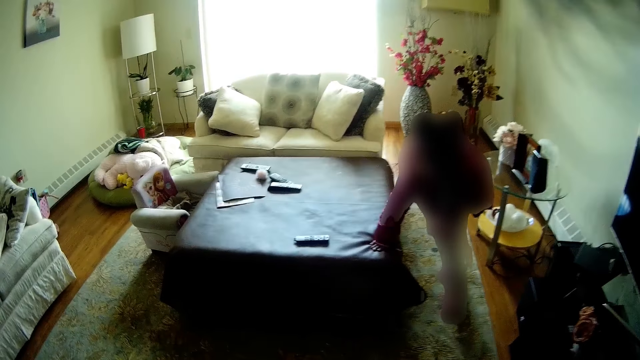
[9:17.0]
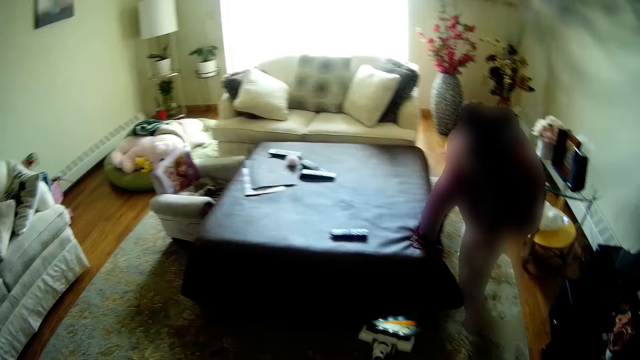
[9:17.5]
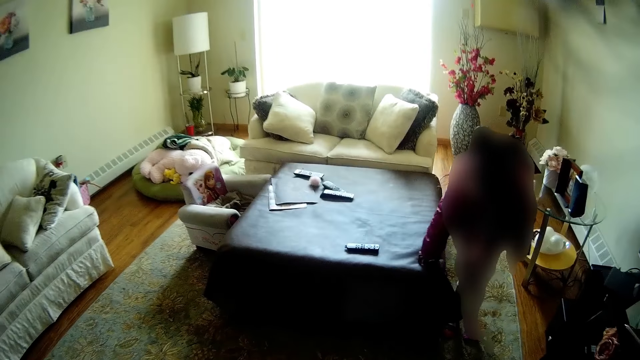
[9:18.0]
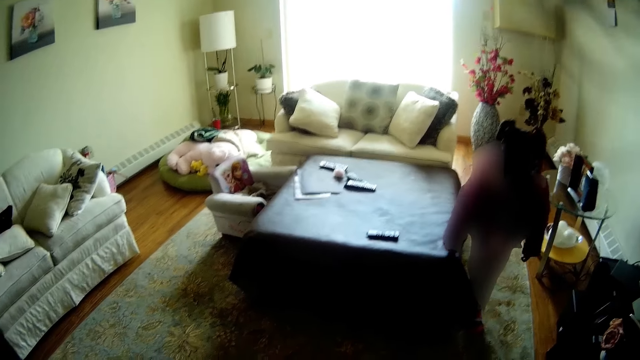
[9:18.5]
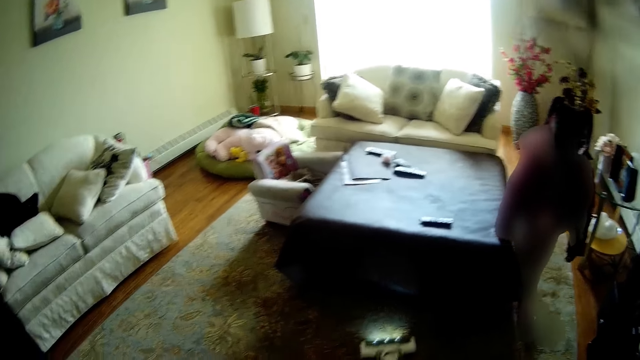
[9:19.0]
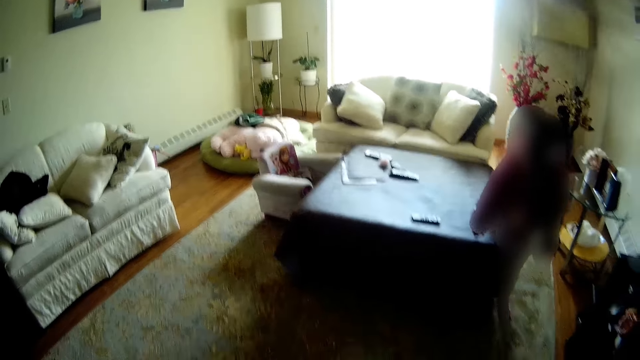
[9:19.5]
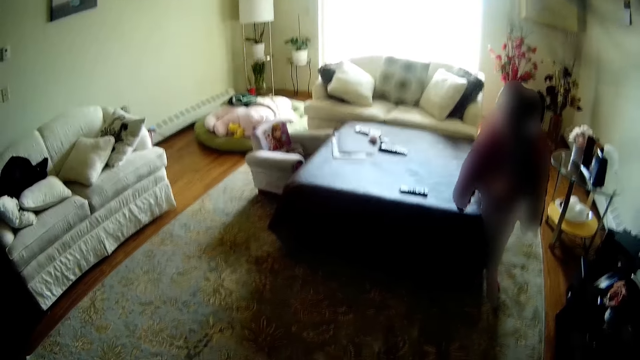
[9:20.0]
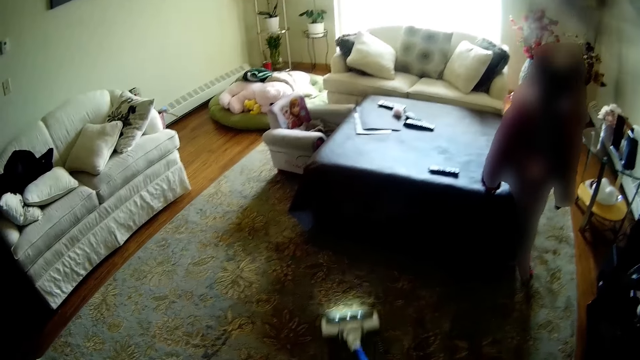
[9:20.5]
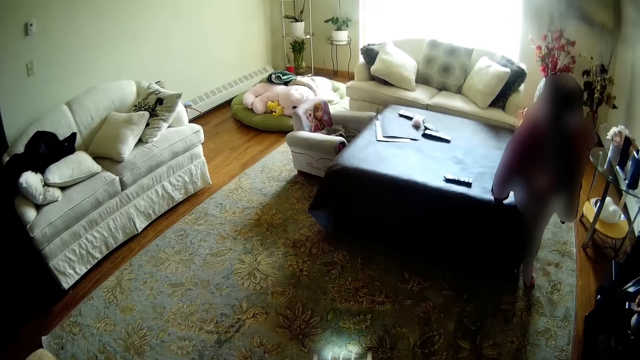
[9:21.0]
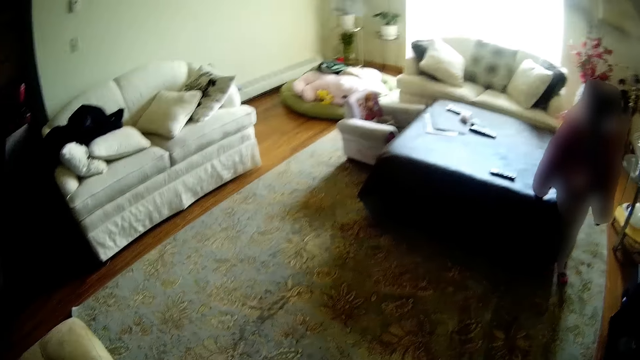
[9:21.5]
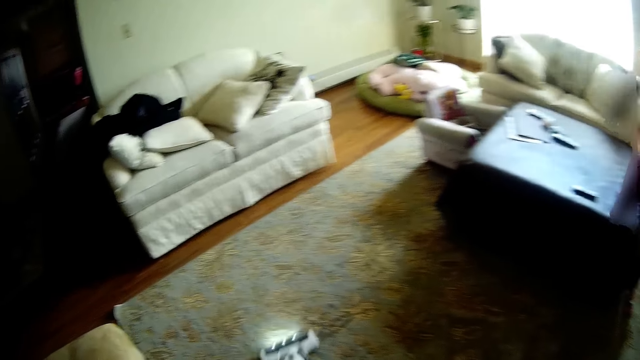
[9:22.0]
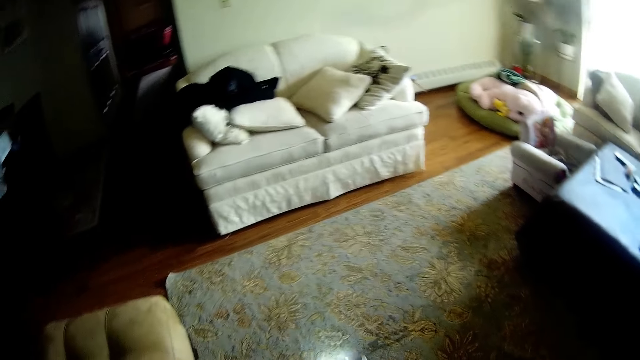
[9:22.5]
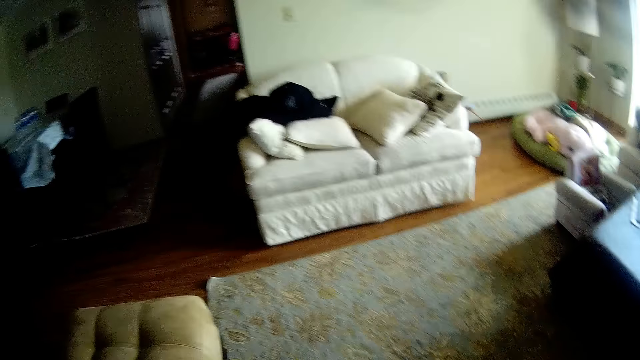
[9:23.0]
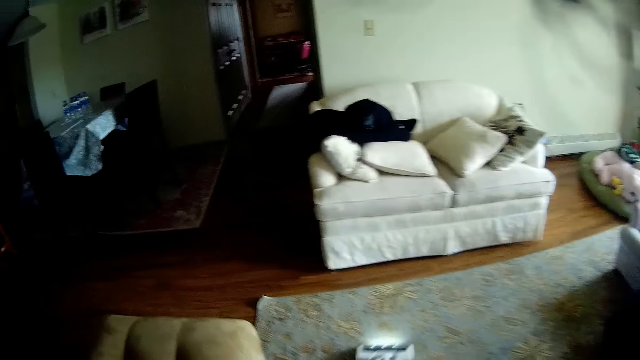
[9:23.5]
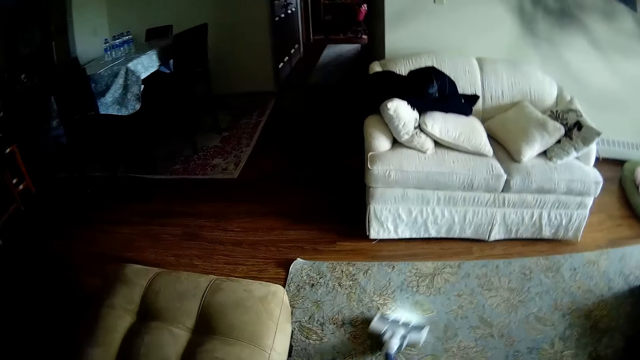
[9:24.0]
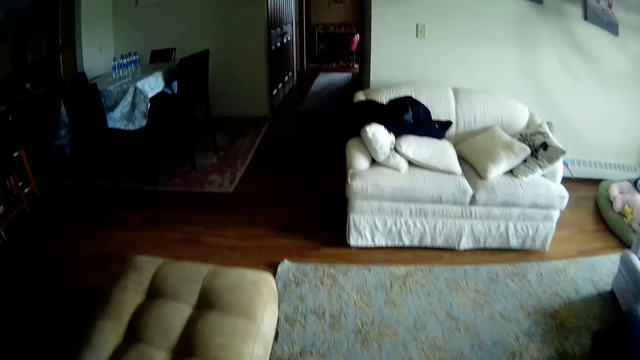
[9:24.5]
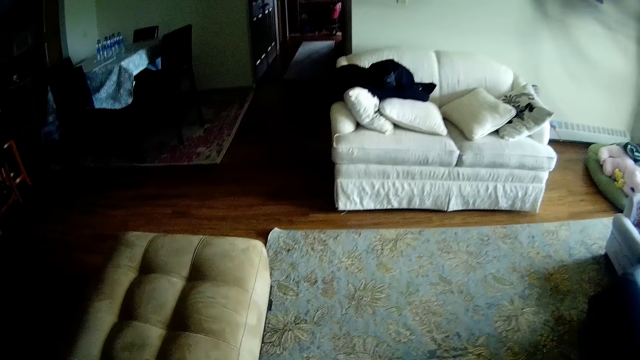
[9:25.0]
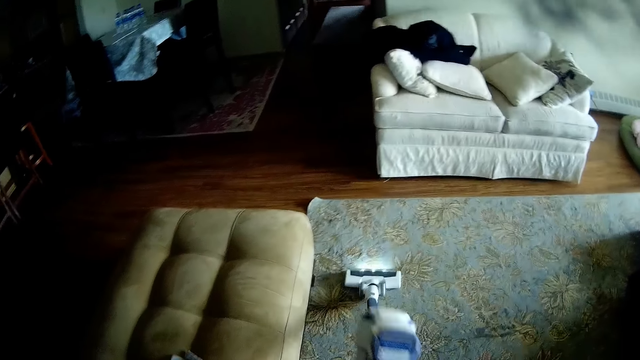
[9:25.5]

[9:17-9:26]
The camera wearer speaks to the girl. They clean the floor.

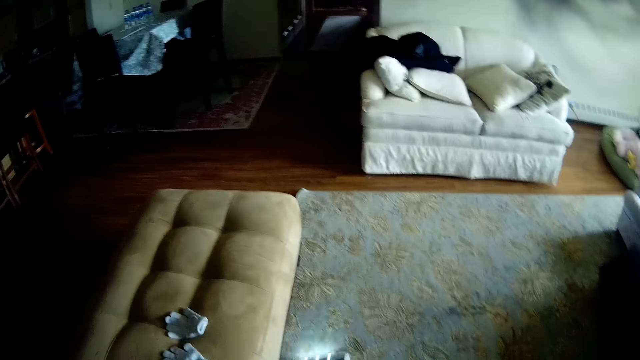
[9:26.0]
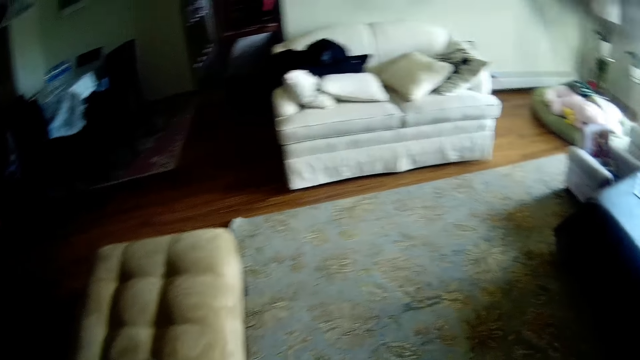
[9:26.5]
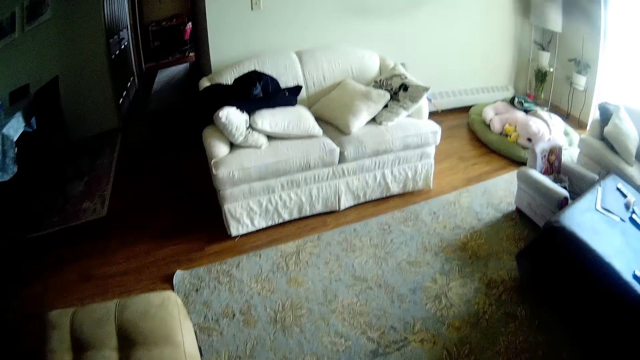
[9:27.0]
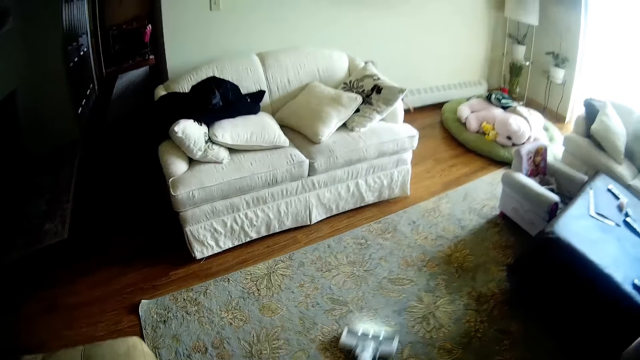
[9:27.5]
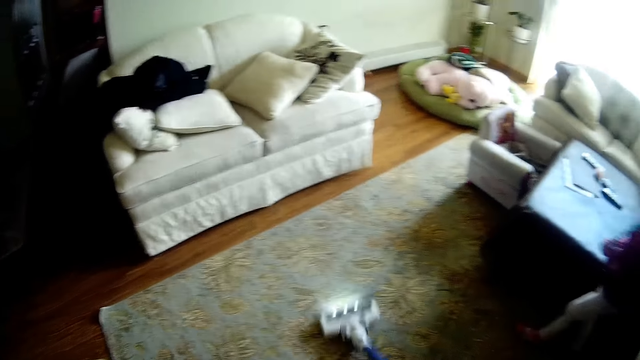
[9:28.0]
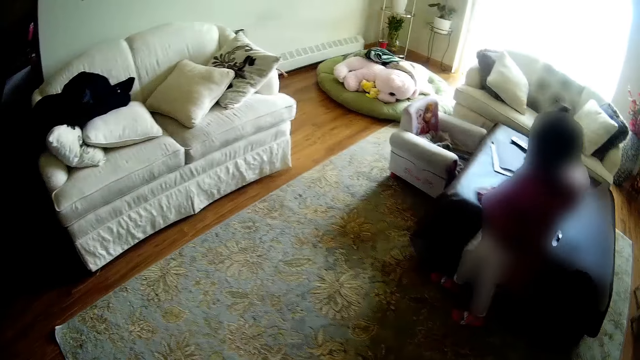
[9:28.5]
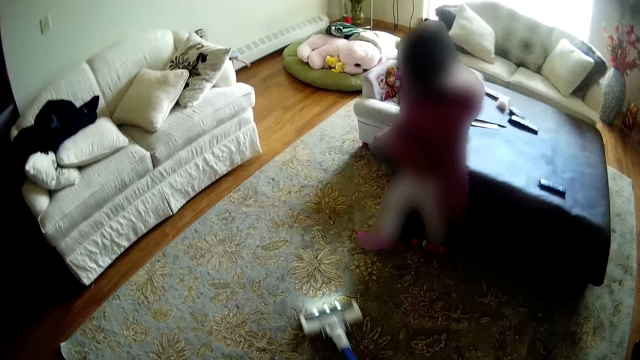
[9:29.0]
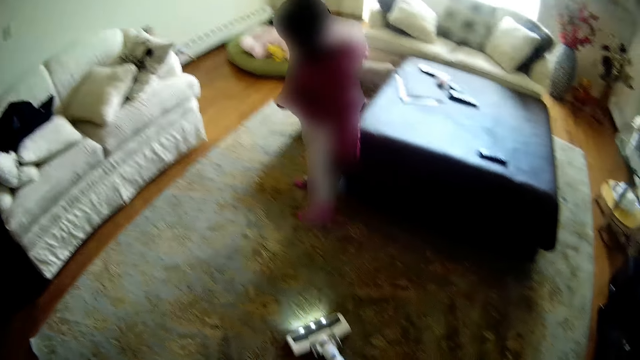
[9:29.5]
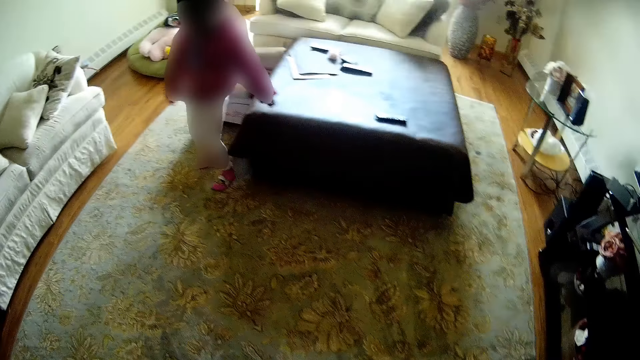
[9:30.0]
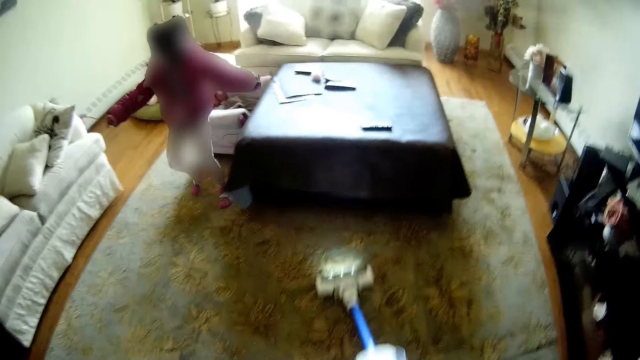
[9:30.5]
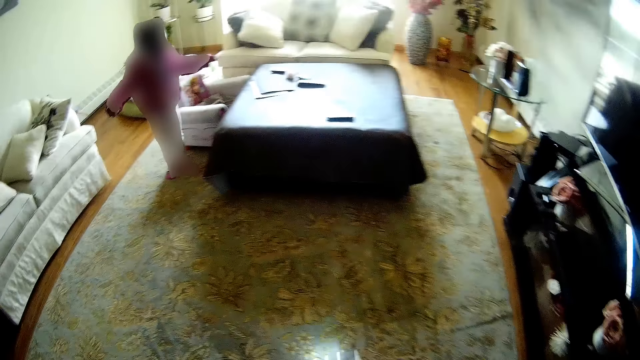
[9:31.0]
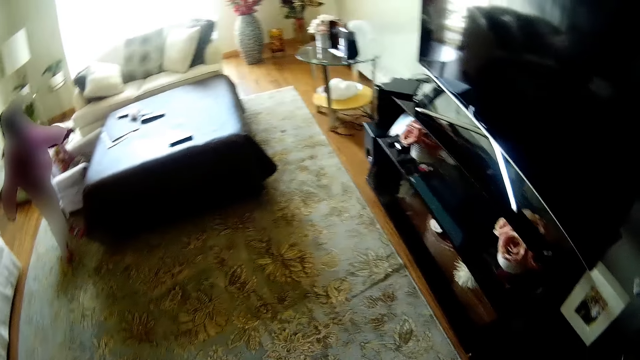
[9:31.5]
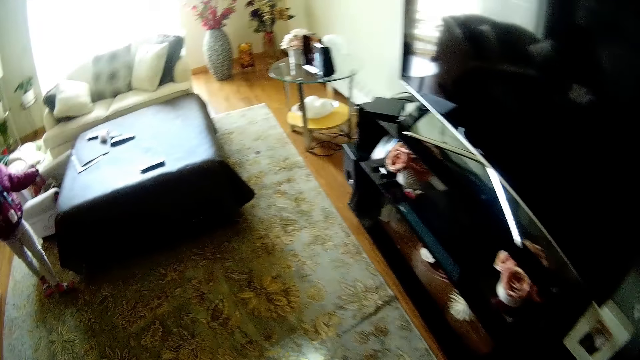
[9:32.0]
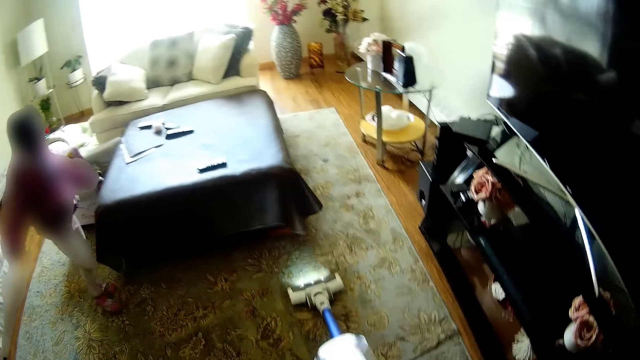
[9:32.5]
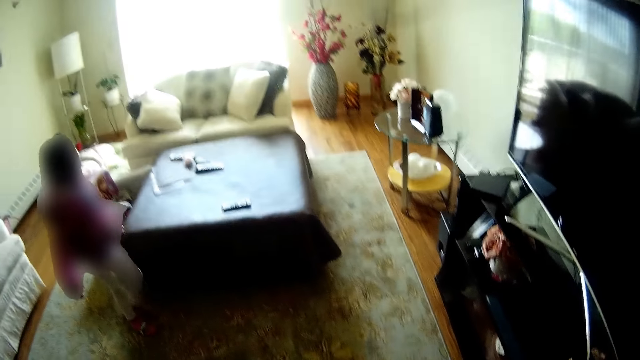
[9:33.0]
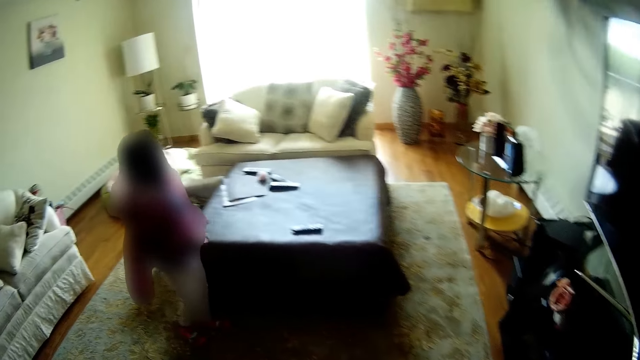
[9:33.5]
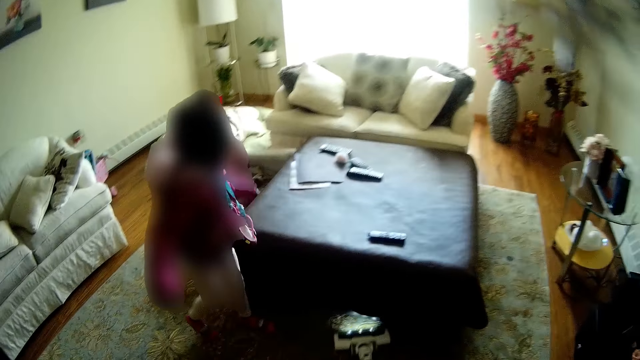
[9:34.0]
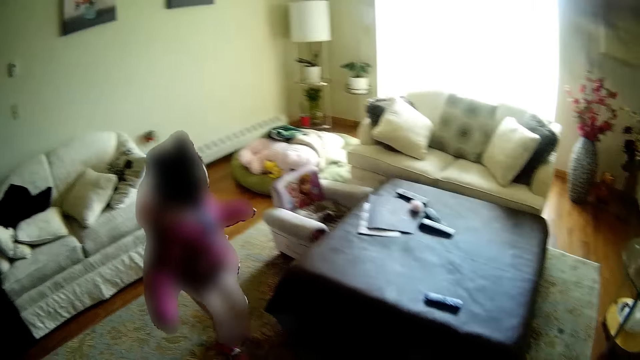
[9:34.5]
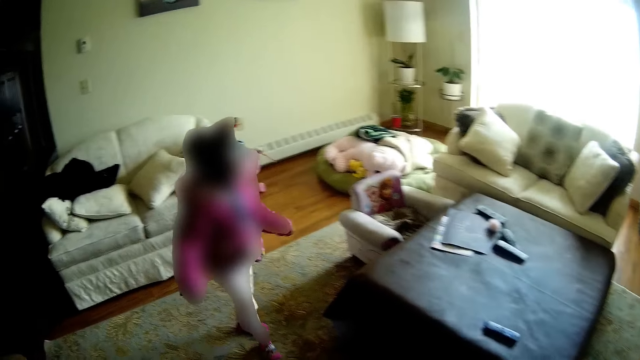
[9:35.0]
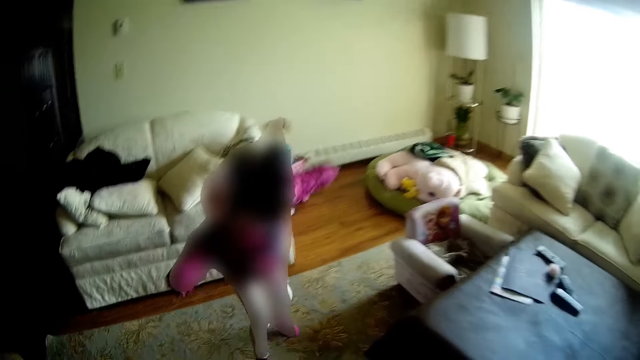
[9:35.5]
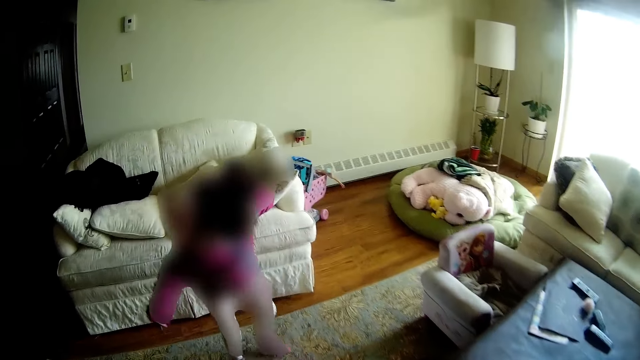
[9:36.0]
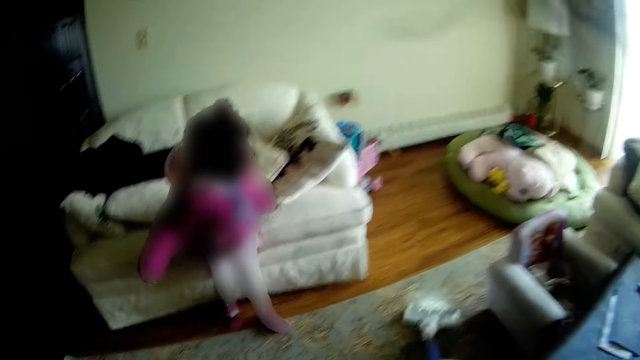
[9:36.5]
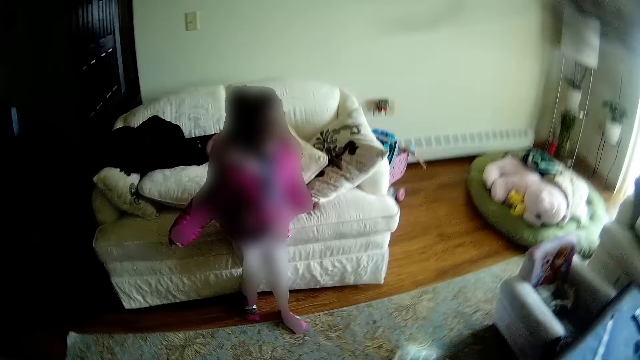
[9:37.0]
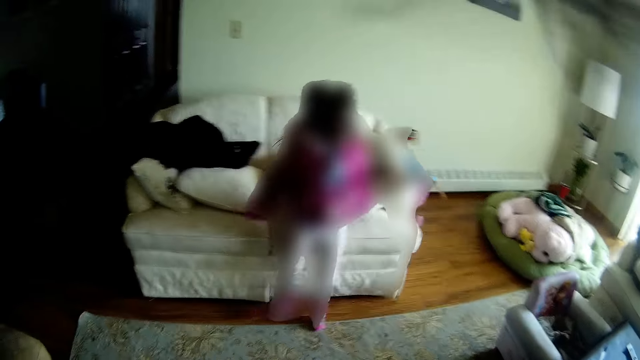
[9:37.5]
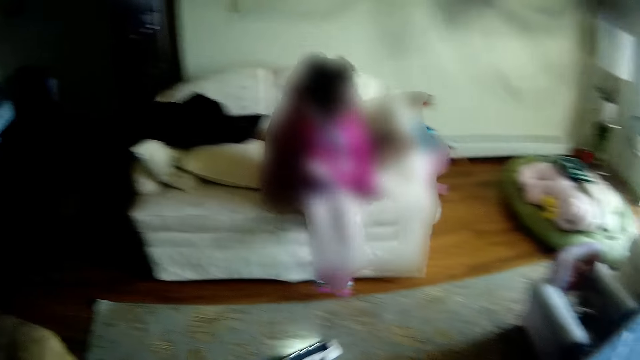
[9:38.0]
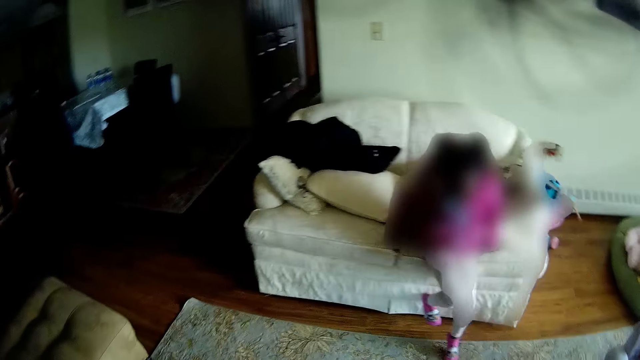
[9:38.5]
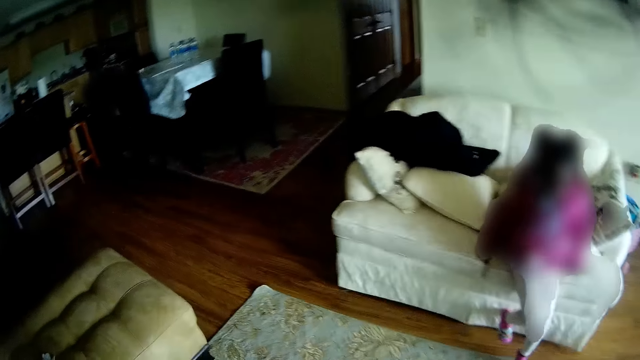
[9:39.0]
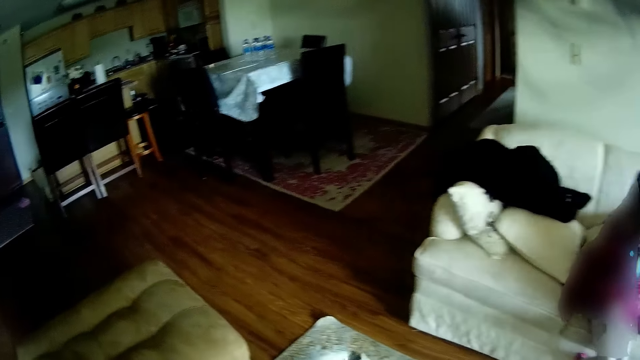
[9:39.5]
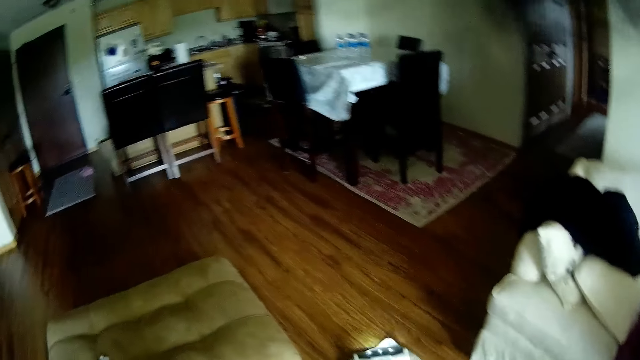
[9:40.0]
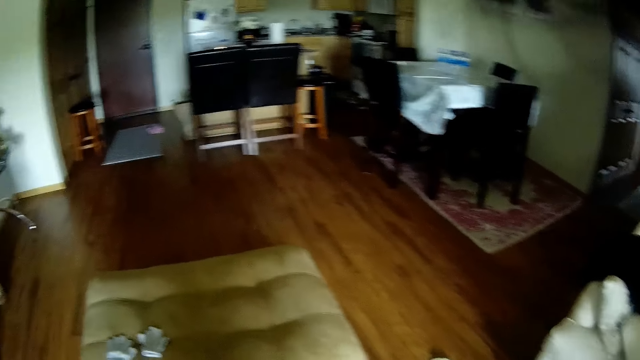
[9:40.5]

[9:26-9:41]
A baby walks. The baby laughs. The baby sits.
